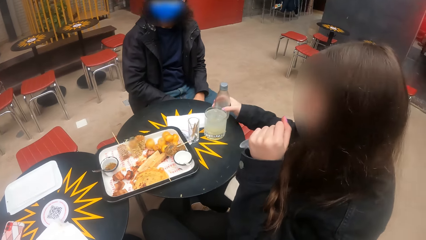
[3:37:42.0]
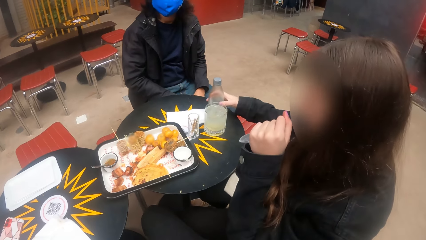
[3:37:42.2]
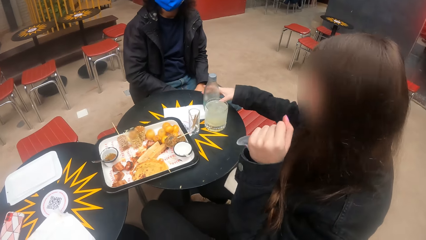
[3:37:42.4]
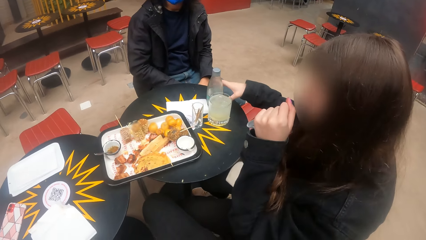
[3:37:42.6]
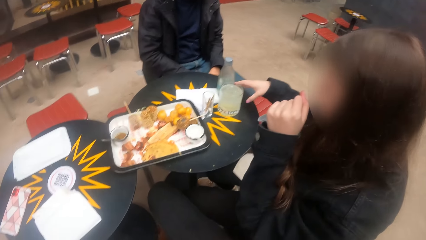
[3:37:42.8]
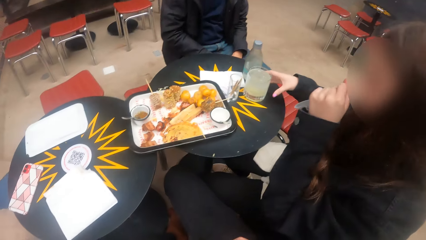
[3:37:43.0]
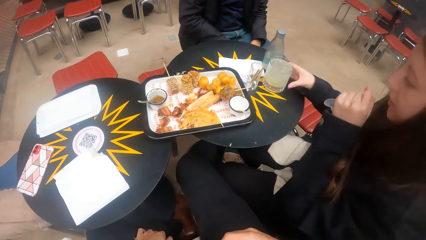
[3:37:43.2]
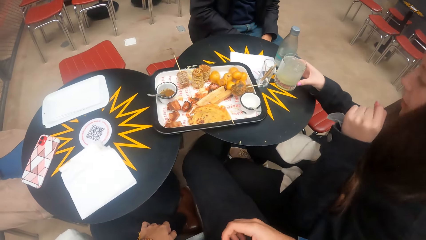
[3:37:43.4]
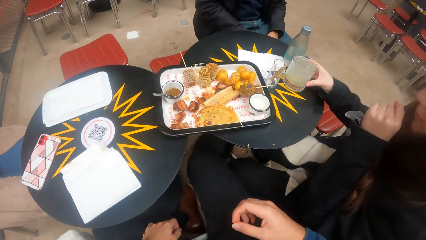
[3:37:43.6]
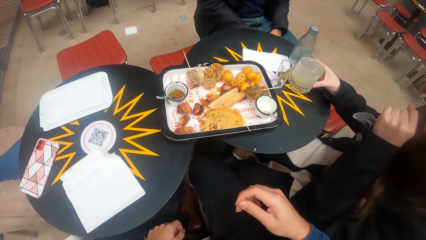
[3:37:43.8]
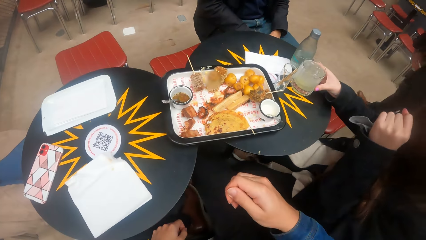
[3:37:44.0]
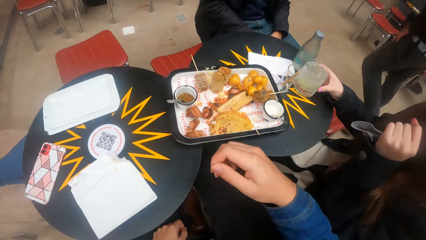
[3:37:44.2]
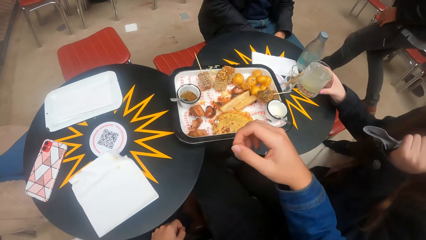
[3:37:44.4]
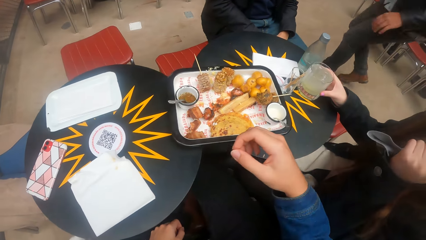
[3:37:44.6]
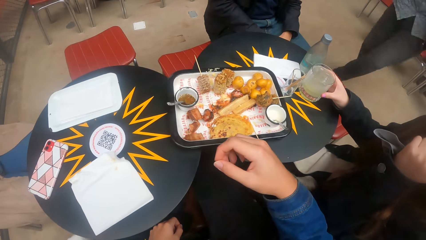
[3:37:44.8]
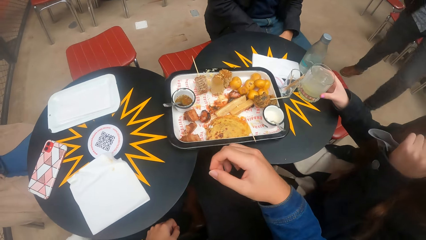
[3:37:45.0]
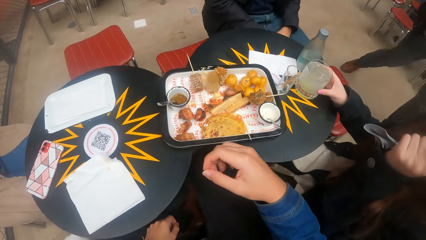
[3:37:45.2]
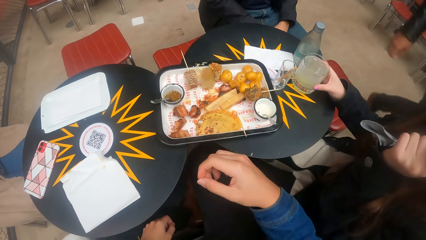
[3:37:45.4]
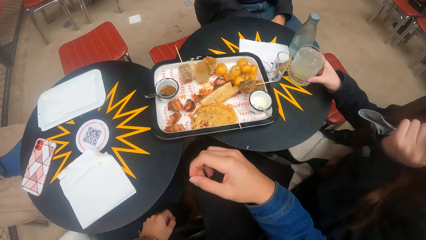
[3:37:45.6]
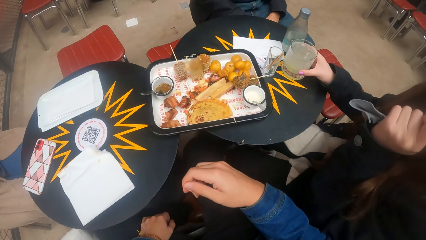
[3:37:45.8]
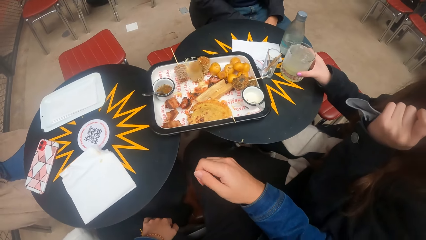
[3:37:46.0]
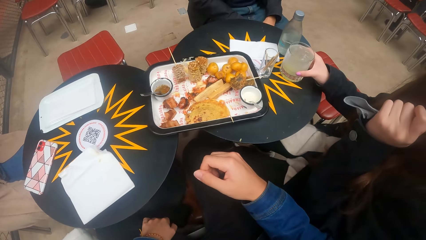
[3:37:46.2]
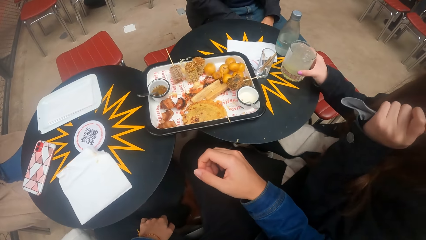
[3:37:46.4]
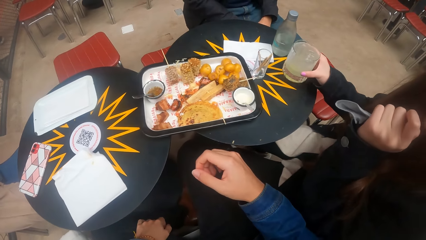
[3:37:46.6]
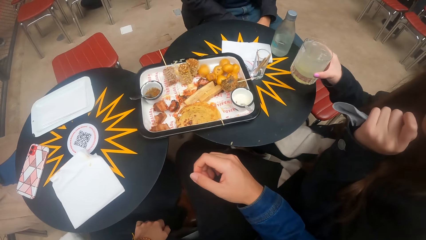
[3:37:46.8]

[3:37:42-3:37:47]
A woman drops the bottle. The woman nods the head. A man walks around. The other woman picks up the glass of water.
